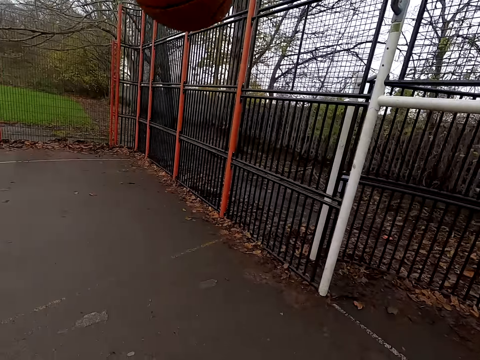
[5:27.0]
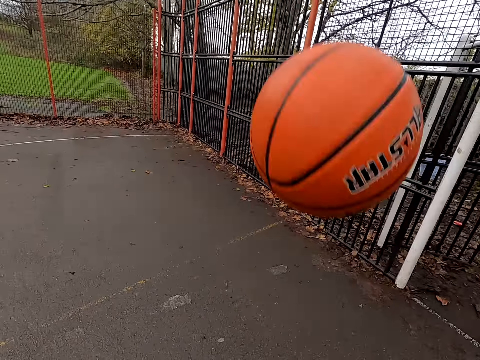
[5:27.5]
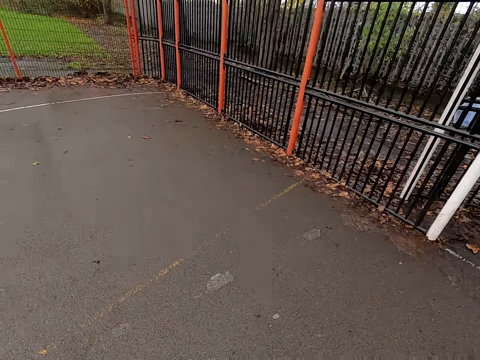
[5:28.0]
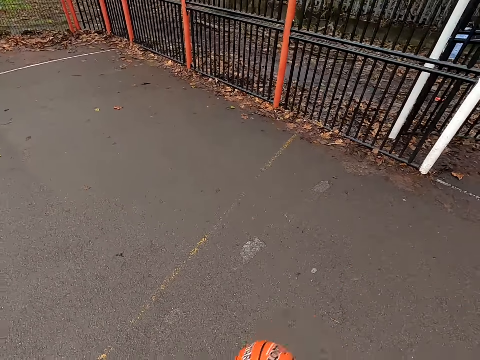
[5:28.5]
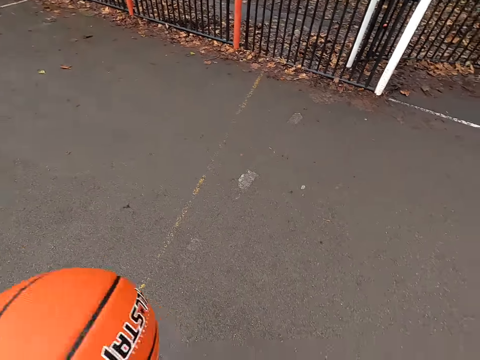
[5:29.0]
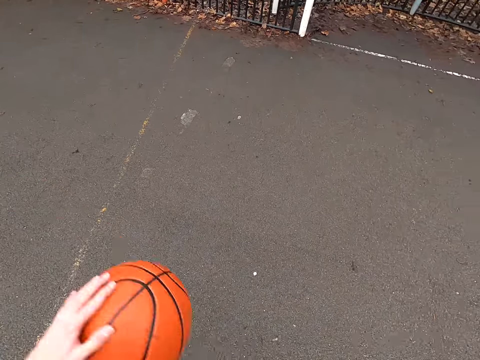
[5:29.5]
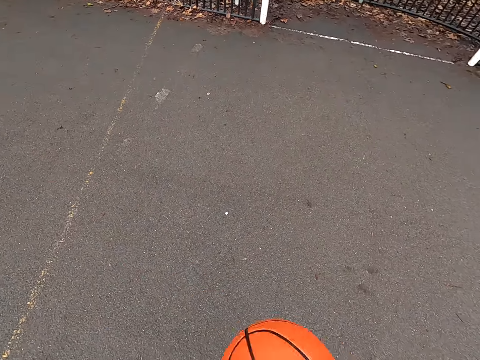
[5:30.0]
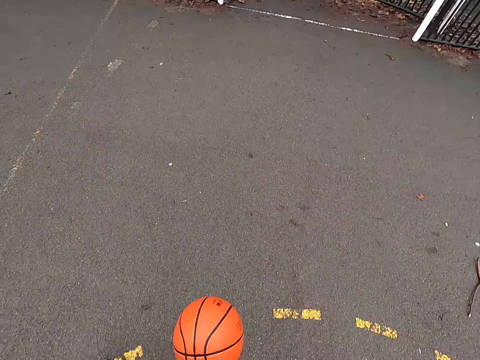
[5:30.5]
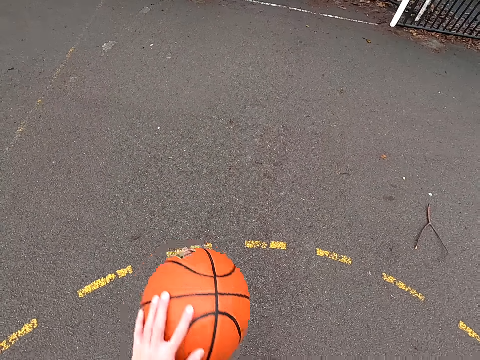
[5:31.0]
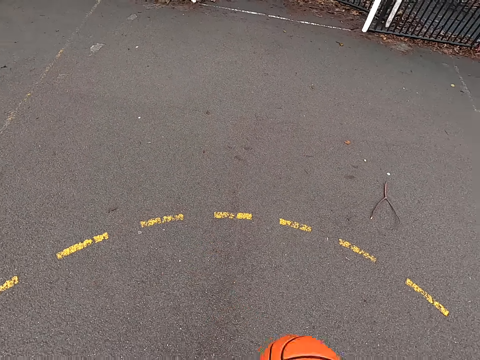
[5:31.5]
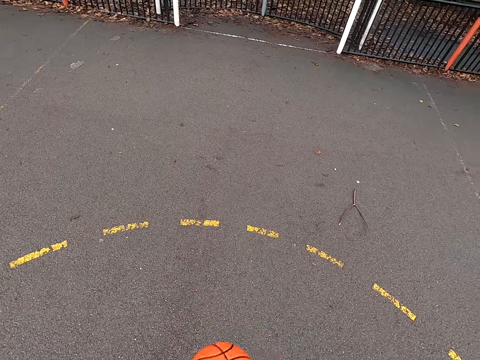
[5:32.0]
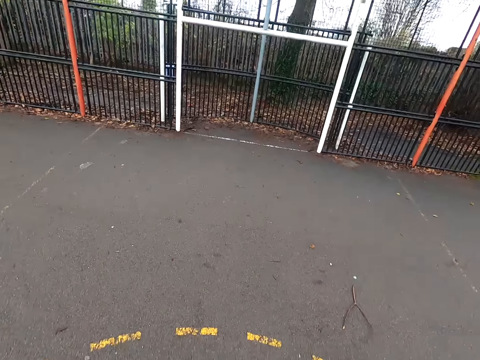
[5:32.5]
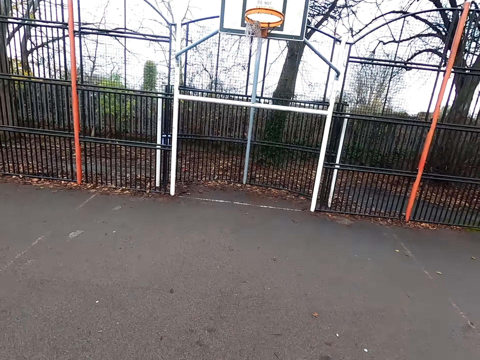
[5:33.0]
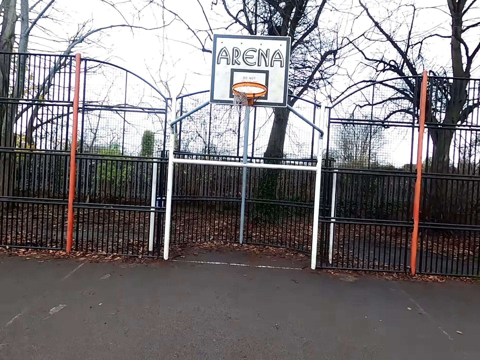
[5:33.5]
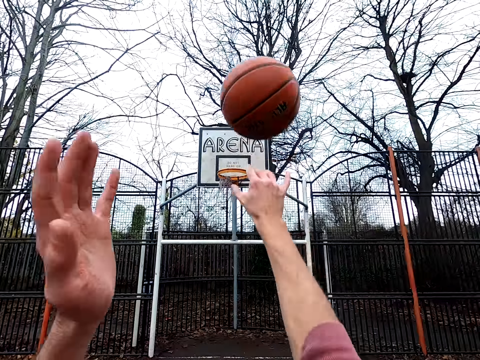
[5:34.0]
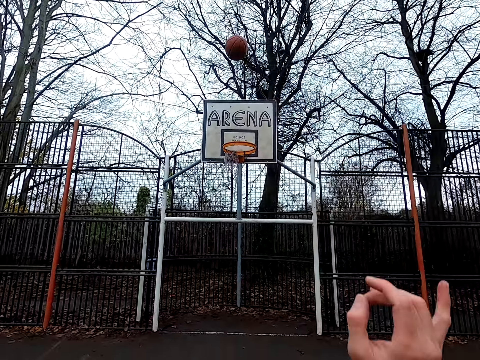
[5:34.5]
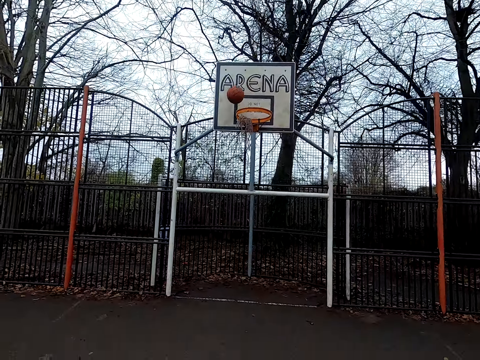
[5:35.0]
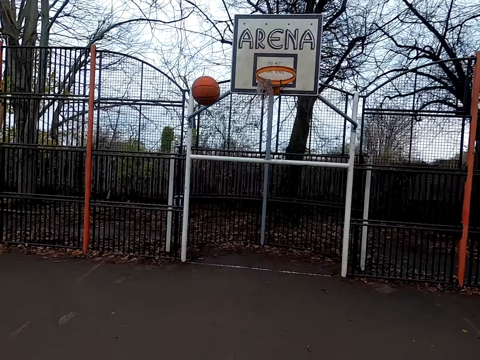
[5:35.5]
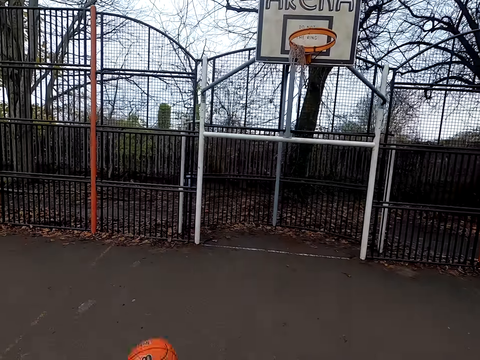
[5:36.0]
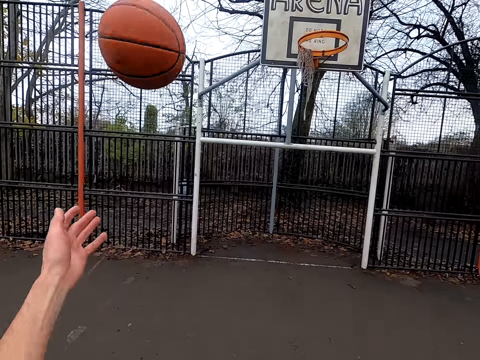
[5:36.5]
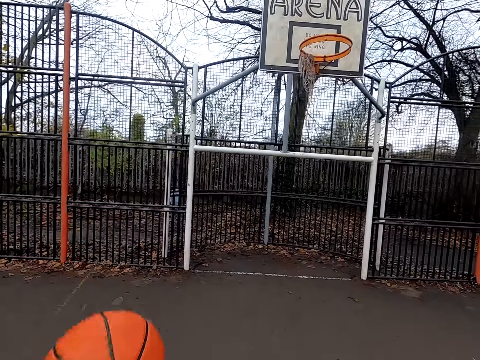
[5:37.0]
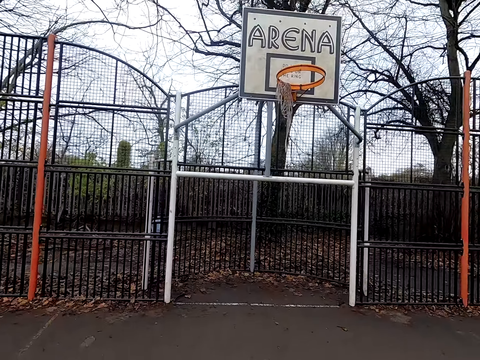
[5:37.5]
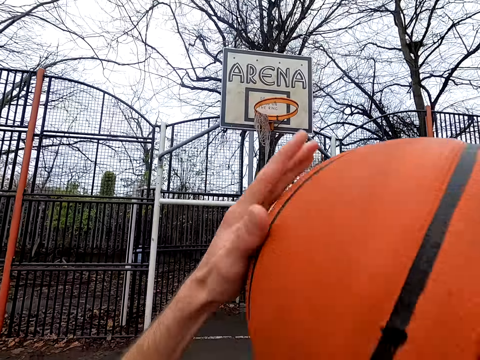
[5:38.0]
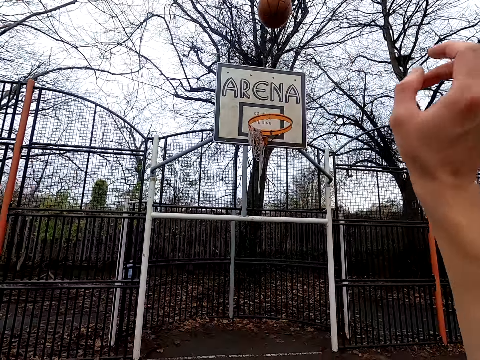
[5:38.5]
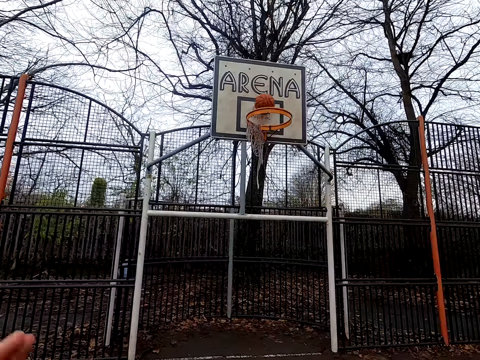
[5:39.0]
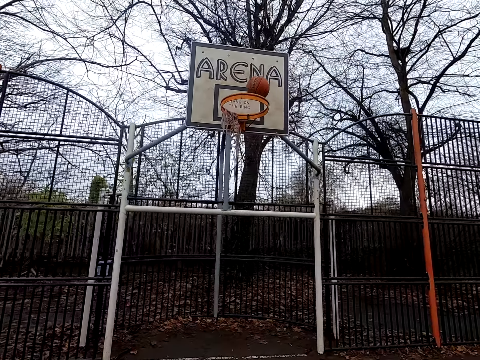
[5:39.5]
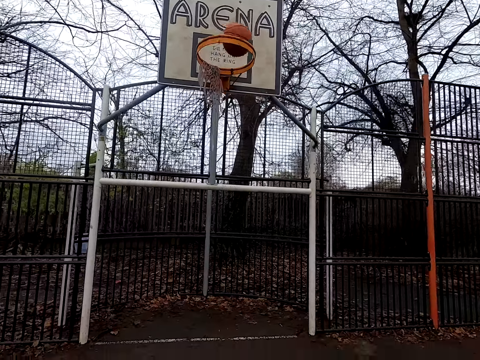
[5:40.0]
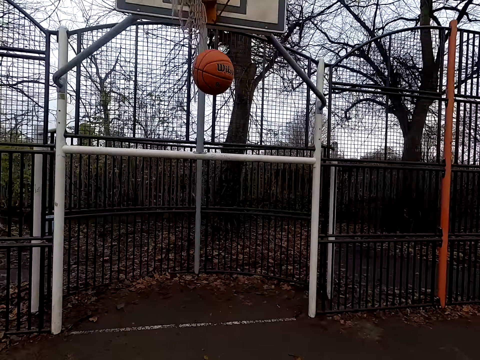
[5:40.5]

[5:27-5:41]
The camera wearer bounces the ball. They take the ball. They shoot the ball. They pick up the ball. They shoot the ball.

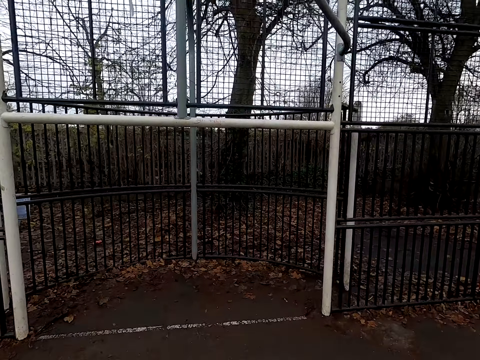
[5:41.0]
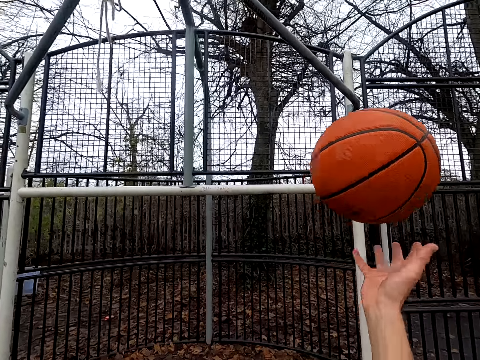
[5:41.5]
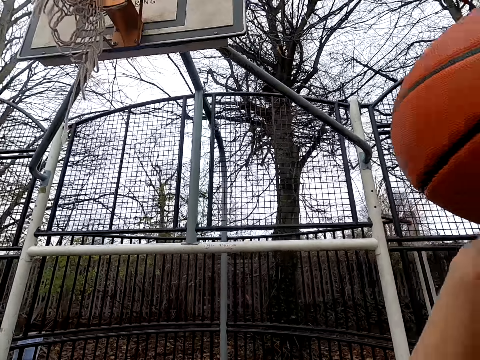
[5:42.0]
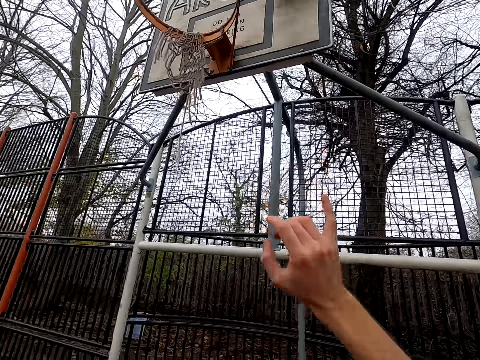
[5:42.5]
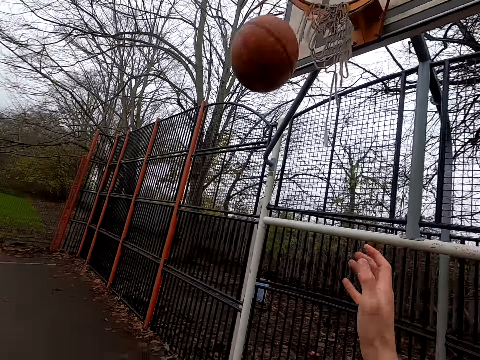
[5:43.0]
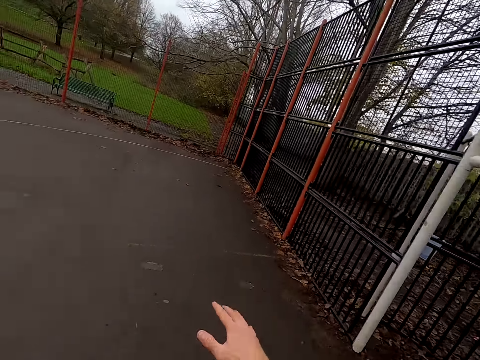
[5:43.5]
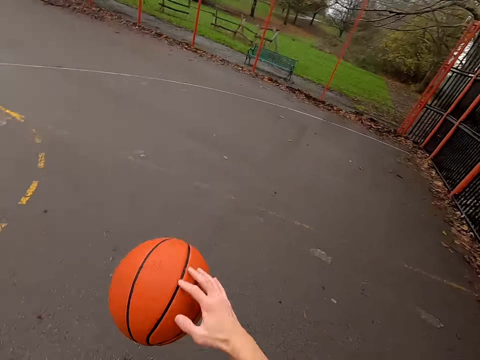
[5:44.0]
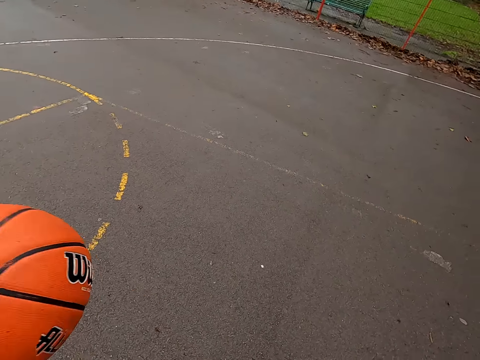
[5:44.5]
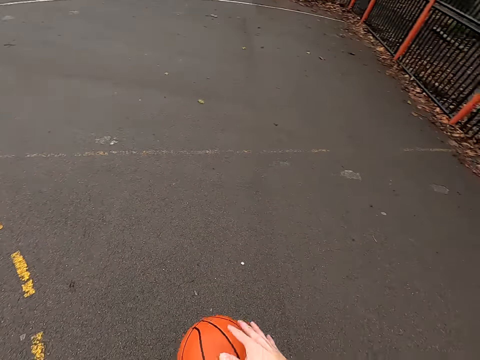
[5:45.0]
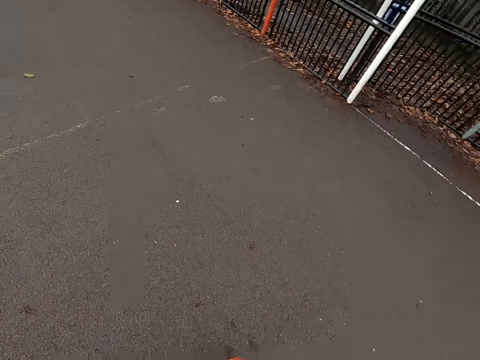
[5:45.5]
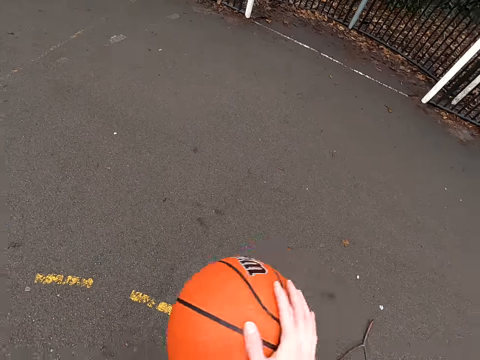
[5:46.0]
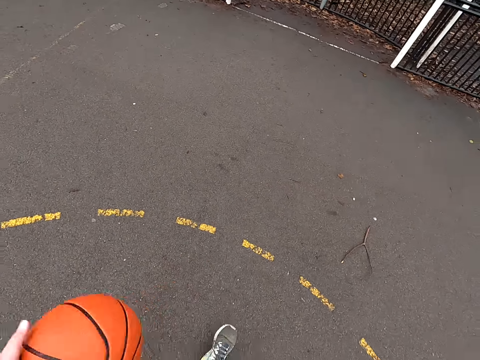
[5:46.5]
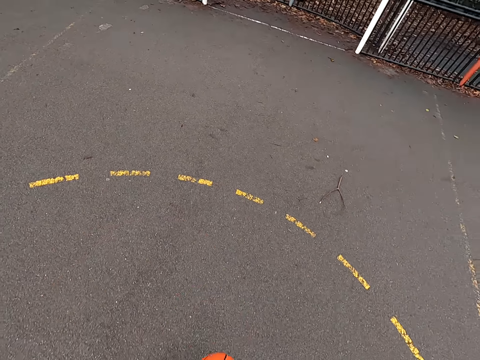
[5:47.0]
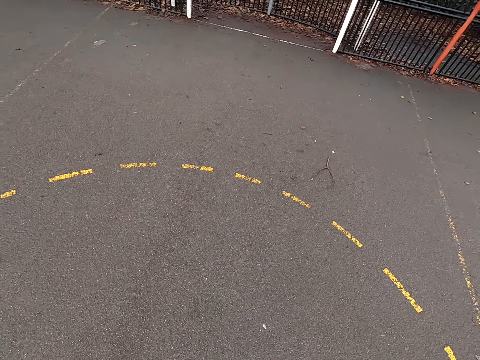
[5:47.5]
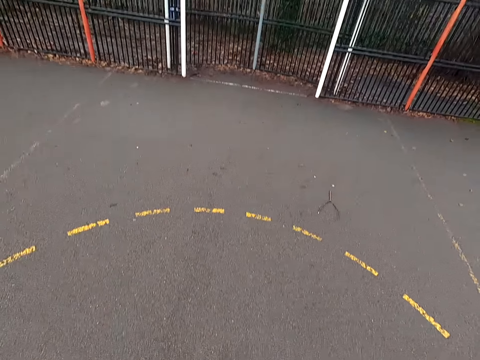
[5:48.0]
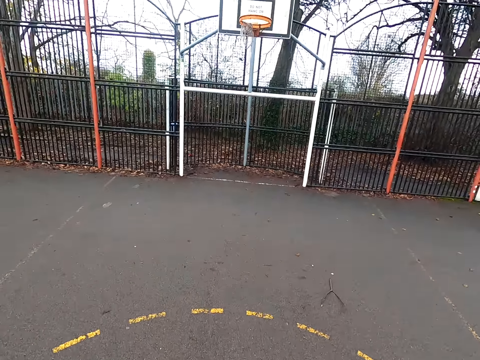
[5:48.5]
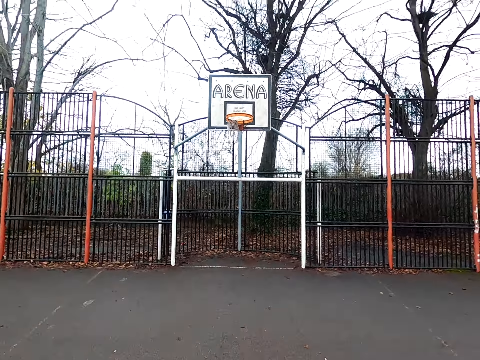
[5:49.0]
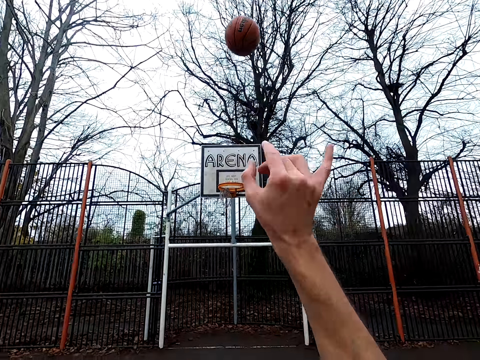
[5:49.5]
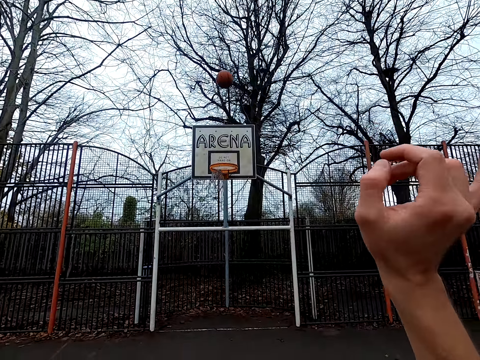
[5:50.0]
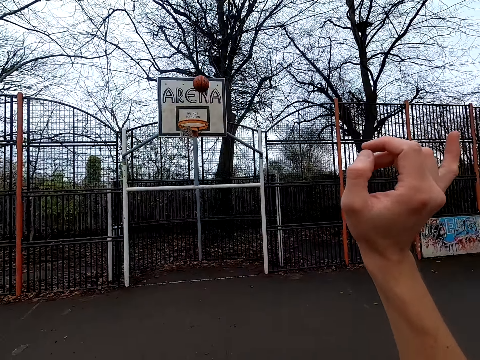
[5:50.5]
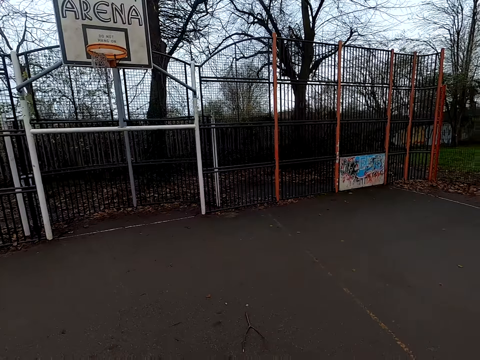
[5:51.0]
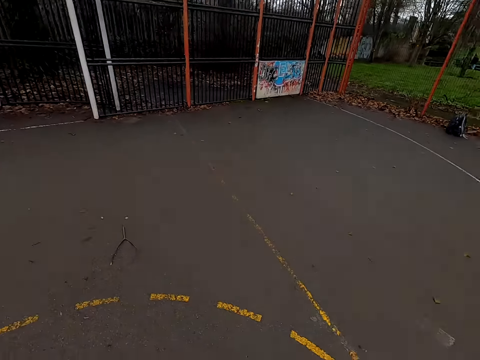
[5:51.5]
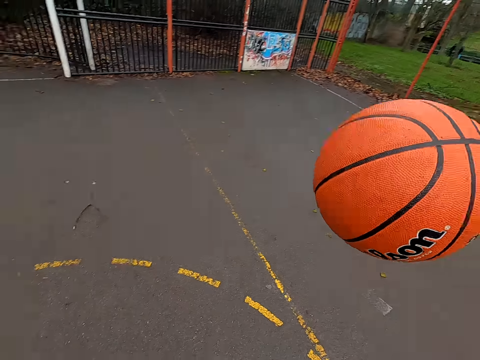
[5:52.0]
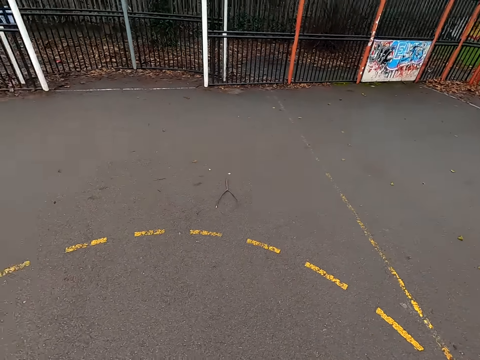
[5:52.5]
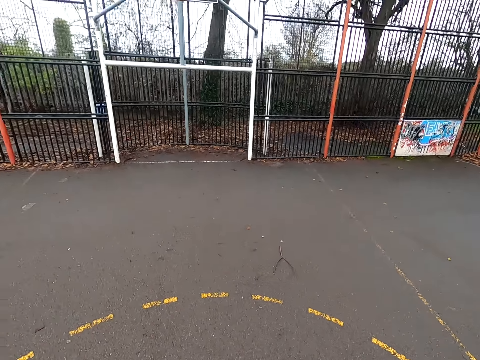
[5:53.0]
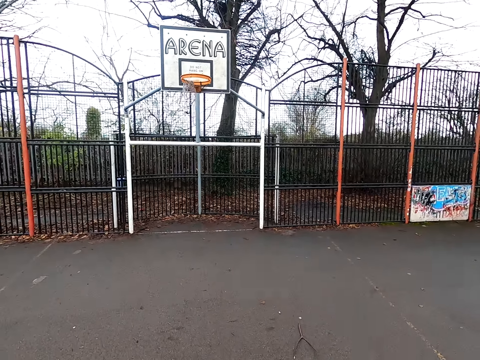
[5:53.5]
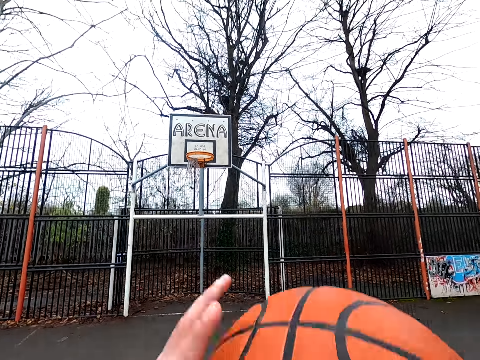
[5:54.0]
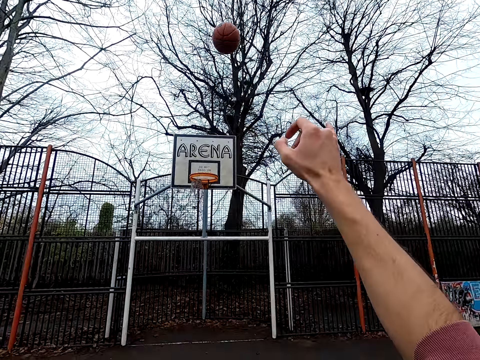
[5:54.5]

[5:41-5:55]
The camera wearer walks around. They take the ball. They bounce the ball. They take the ball. They shoot the ball. They take the ball. They bounce the ball. They throw the ball.
